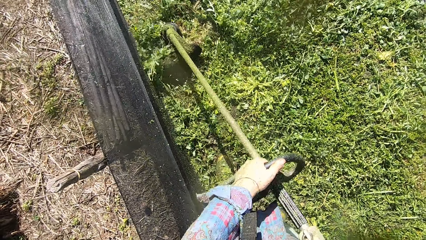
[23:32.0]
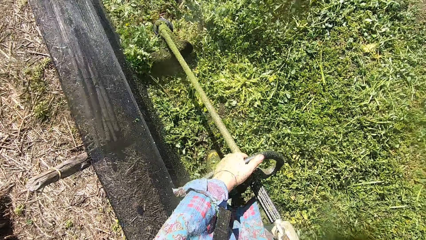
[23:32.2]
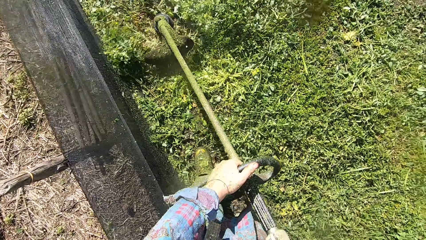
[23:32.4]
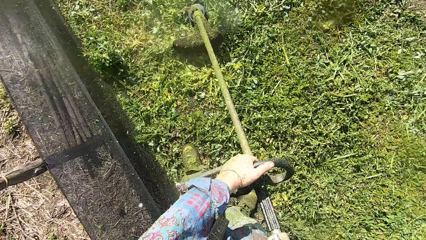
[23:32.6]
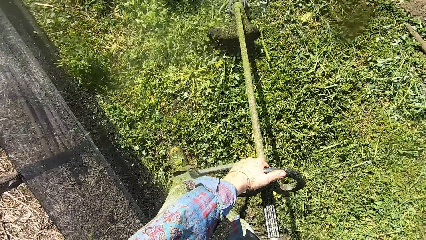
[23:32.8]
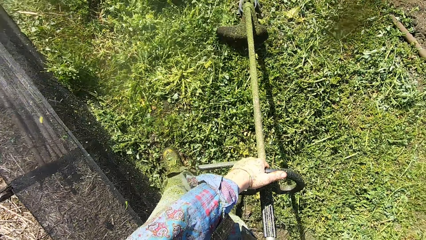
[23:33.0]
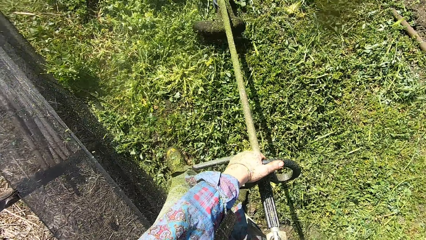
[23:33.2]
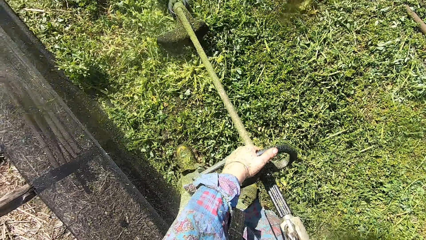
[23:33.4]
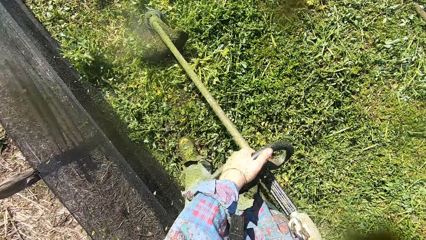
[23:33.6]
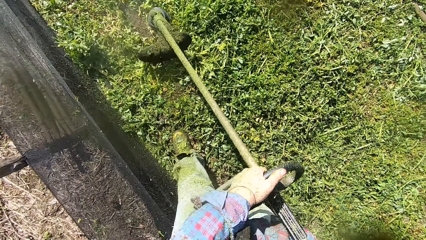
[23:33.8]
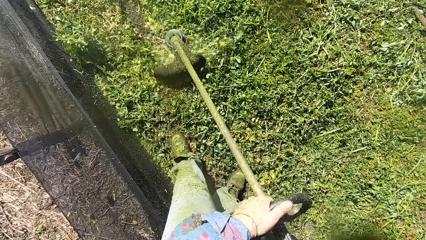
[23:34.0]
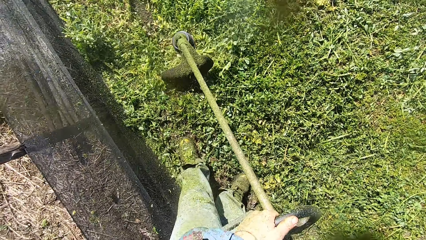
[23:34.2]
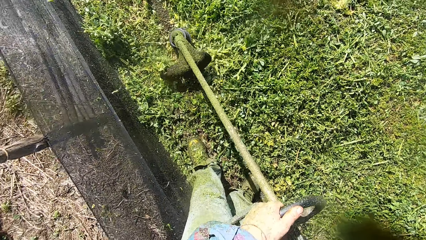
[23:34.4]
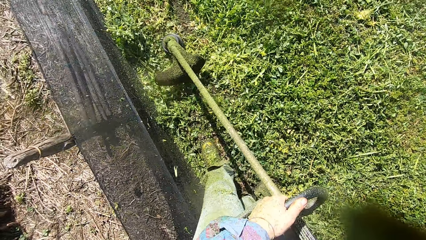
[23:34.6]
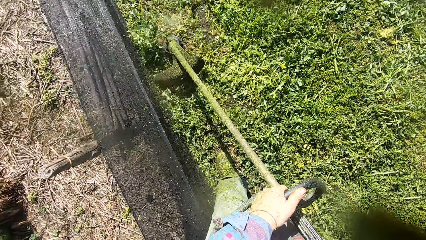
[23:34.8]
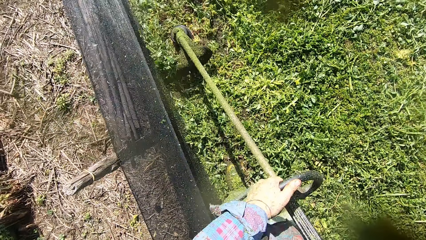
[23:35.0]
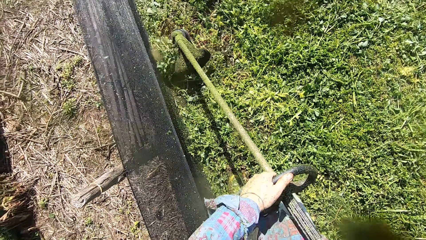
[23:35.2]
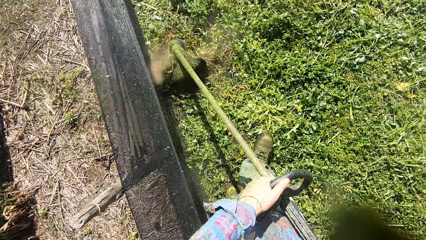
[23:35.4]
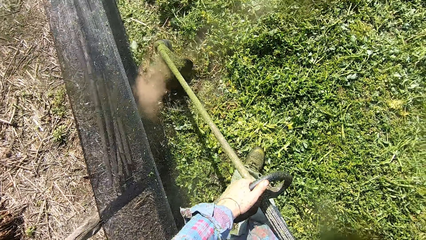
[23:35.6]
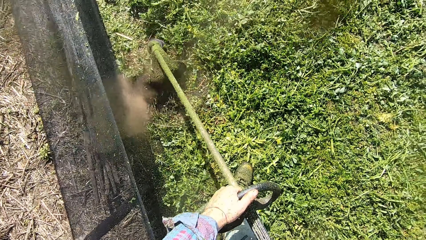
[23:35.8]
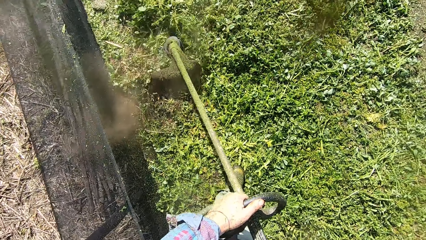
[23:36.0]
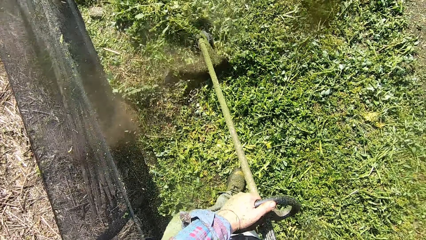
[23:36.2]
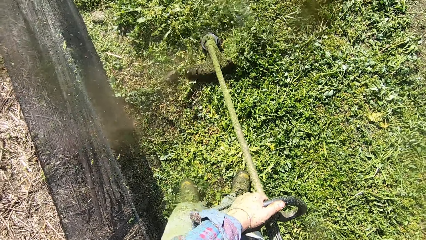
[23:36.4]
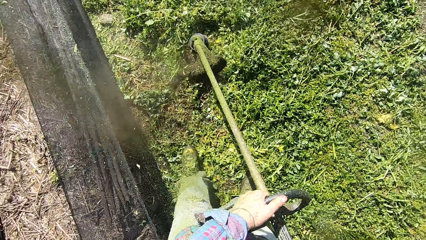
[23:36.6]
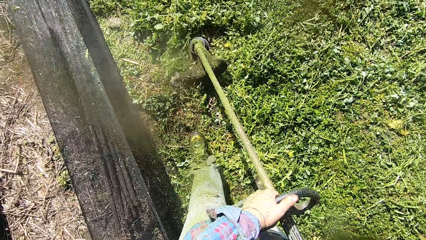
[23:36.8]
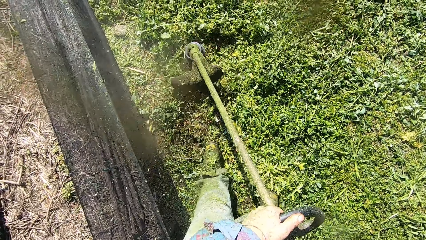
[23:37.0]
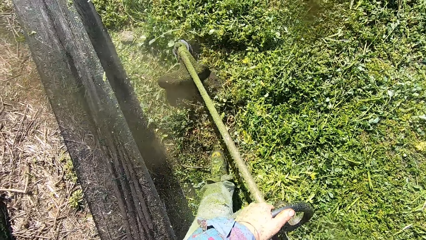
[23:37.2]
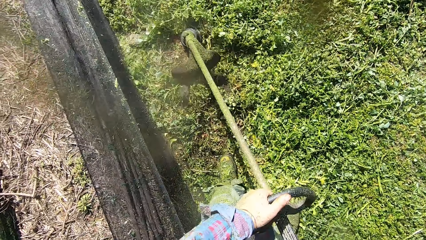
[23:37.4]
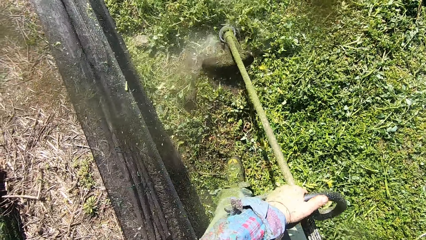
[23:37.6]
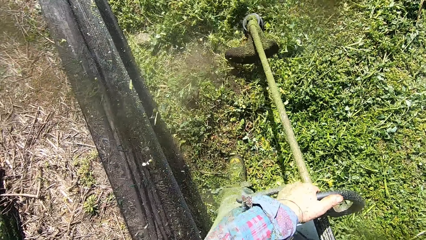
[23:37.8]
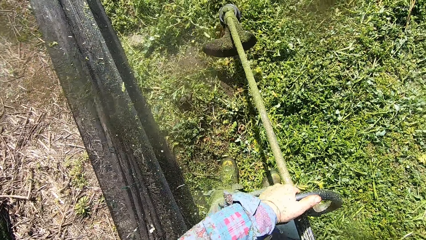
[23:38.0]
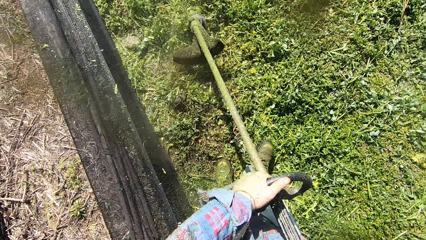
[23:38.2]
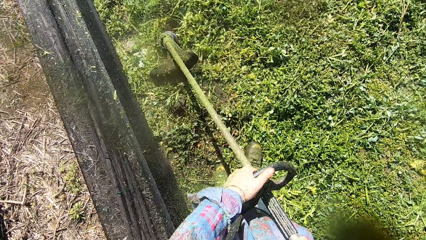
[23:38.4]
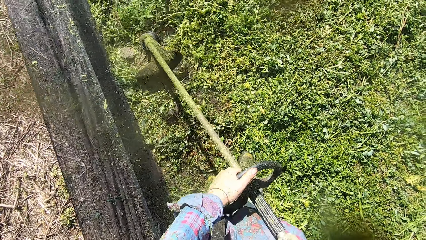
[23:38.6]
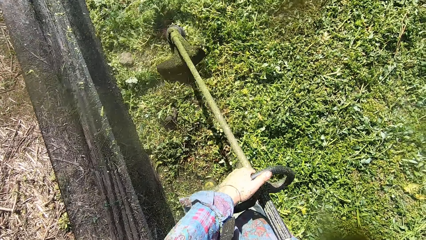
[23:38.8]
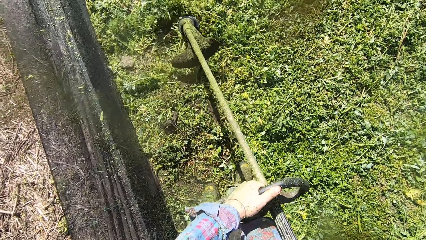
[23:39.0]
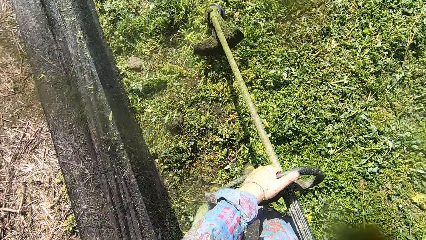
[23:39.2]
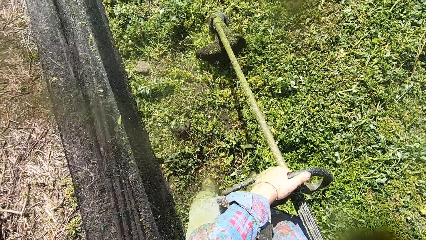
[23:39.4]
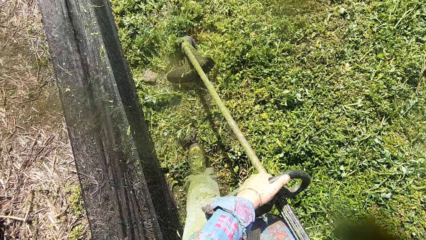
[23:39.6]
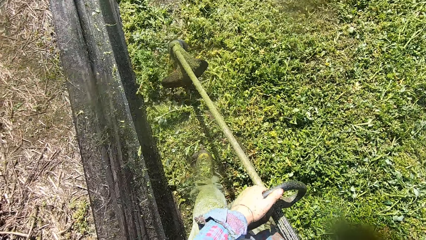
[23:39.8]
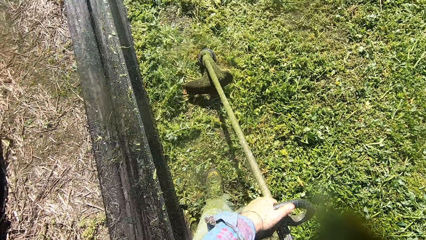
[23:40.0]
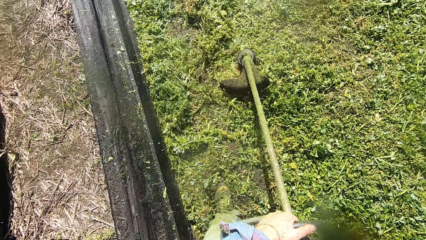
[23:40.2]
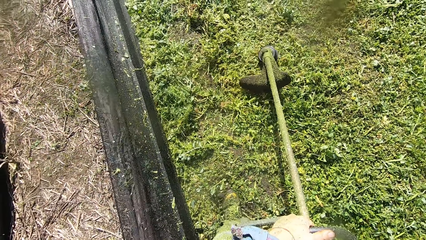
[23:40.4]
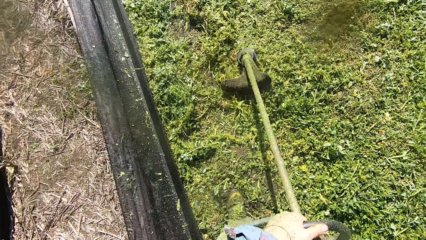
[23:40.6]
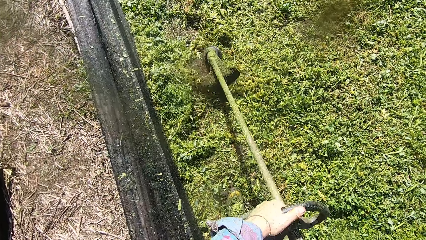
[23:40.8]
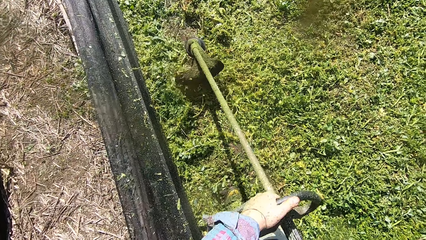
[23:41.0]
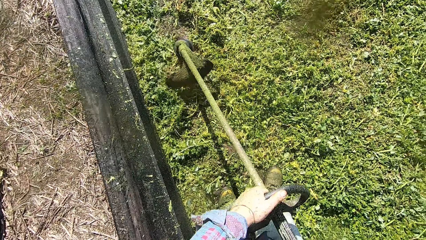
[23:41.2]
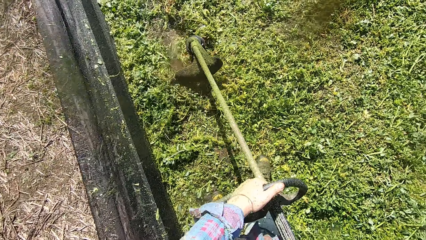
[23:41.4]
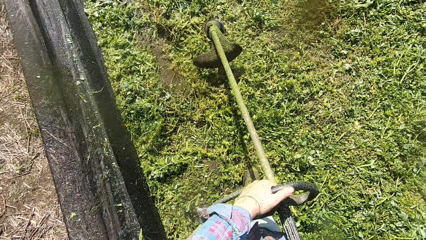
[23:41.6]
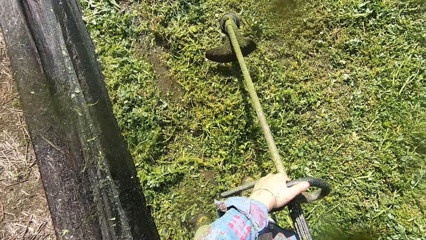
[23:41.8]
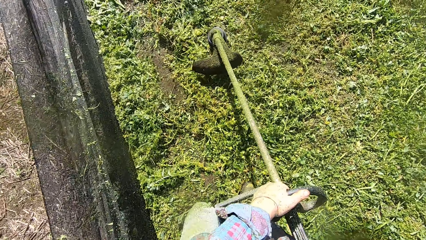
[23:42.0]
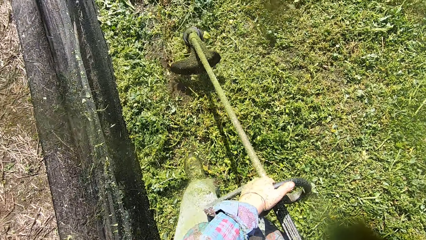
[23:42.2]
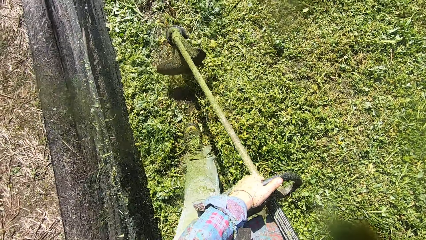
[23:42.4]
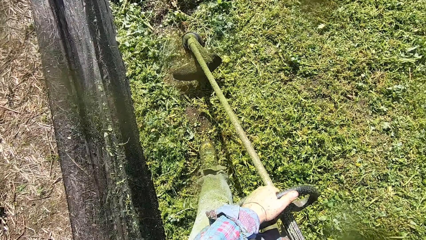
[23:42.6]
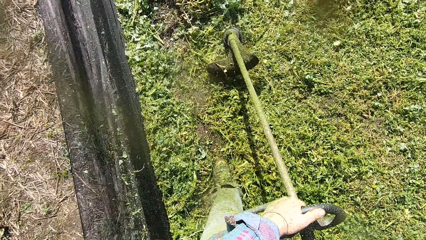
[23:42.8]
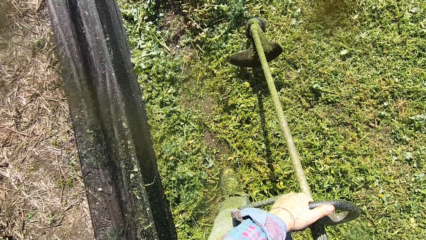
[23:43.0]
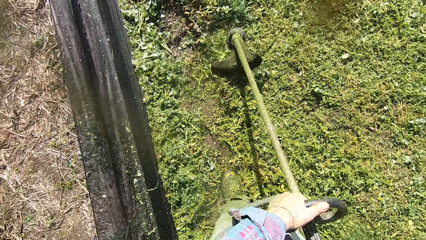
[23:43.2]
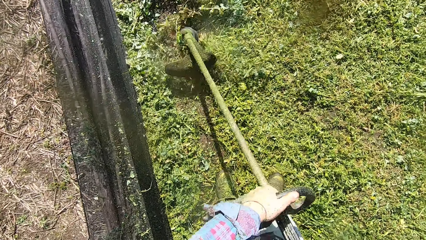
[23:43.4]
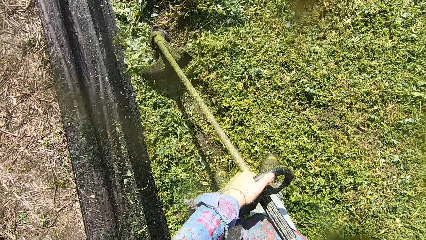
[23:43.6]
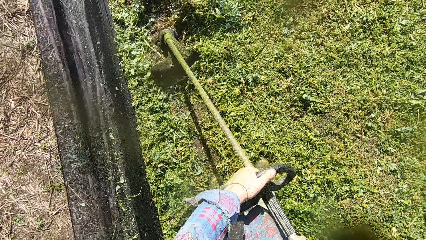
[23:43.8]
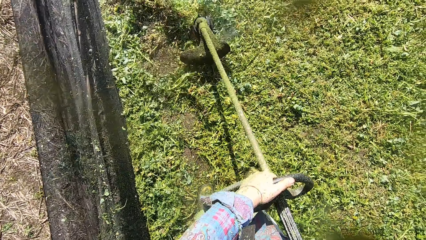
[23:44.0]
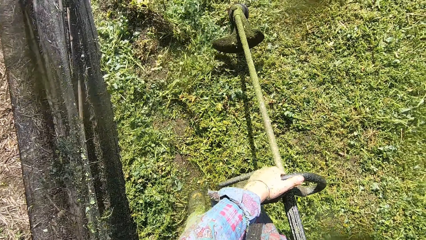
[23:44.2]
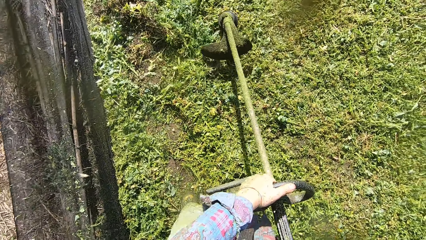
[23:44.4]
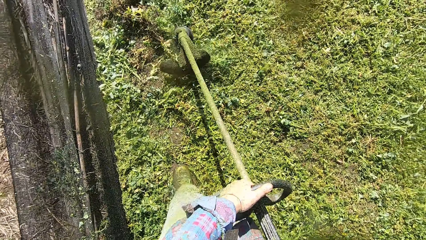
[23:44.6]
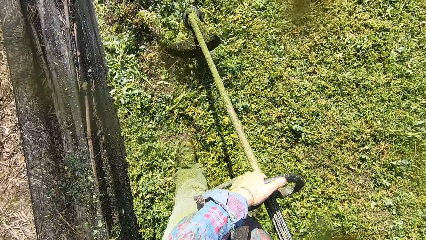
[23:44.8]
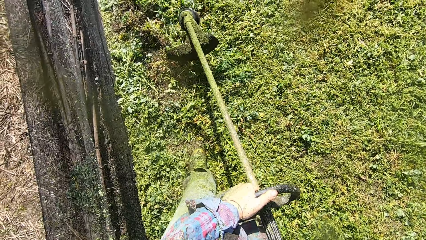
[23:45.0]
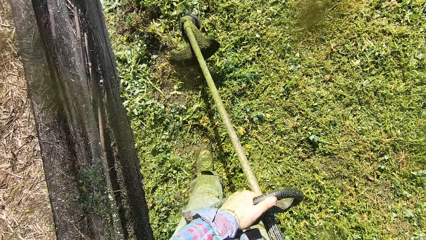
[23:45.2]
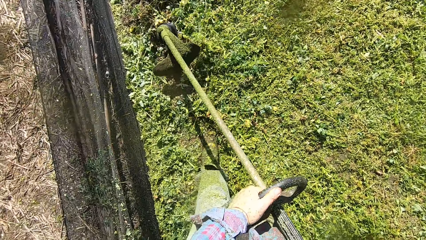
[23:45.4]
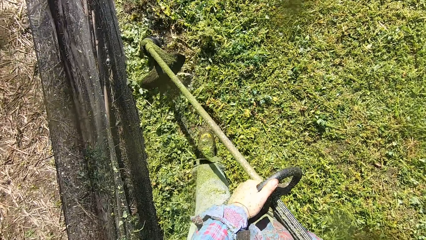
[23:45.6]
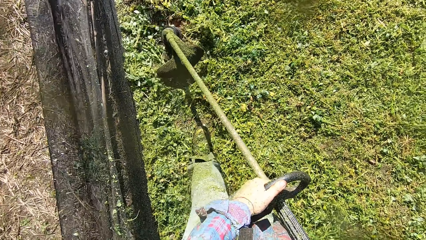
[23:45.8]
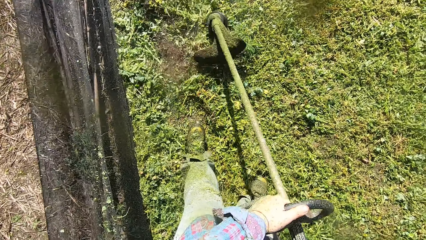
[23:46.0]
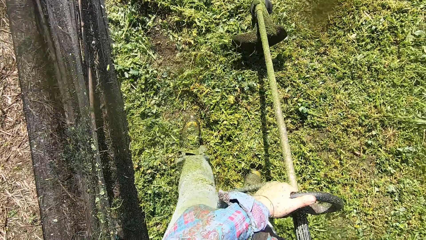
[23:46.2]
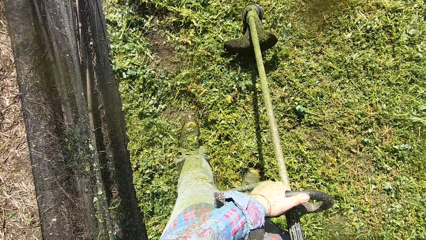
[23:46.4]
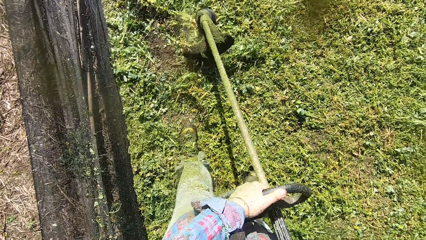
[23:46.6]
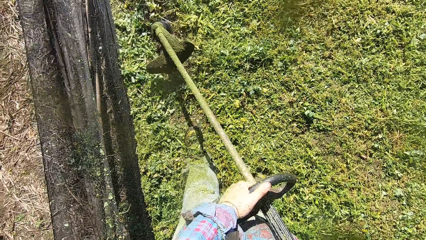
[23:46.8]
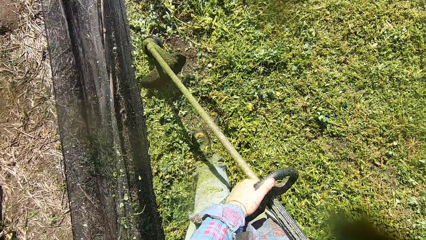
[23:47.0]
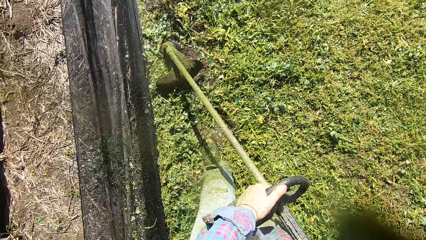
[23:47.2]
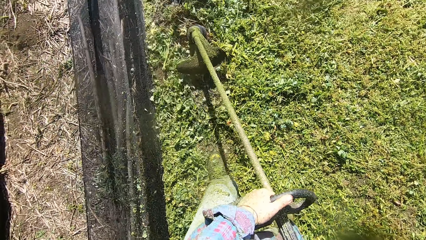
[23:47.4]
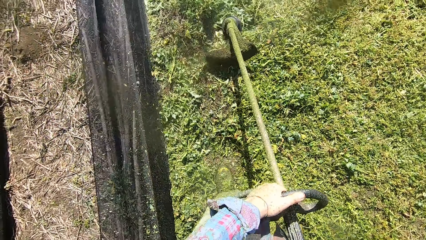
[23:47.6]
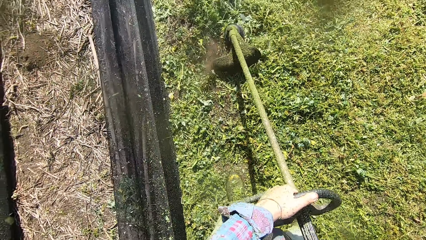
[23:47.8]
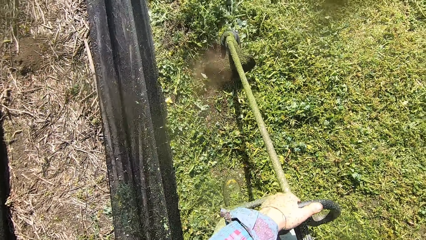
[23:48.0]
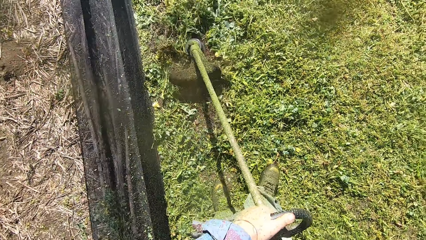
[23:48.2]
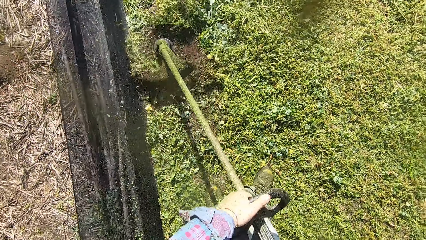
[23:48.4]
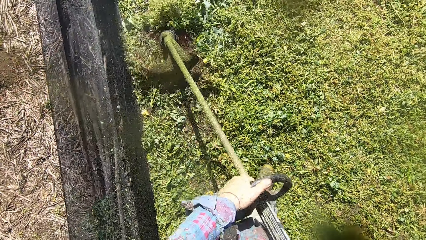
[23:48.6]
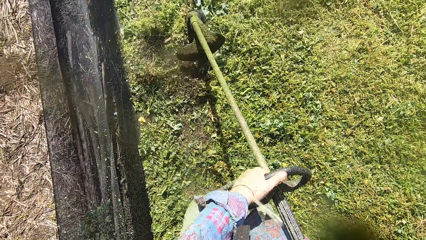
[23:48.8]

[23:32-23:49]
The camera wearer cuts the grass forward. They cut the grass sideways. They cut the grass forward. They cut the grass forward again. They walk forward. They cut the grass forward.
